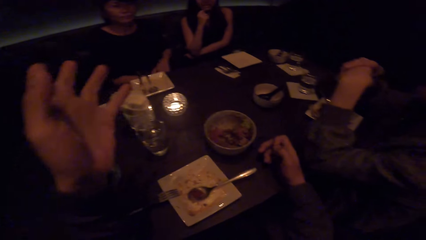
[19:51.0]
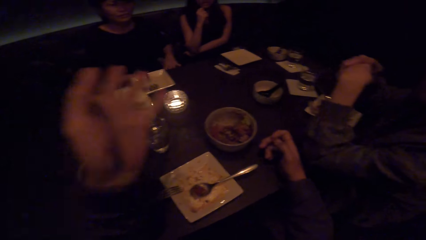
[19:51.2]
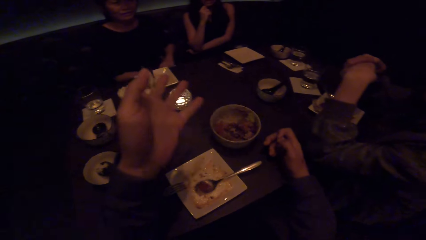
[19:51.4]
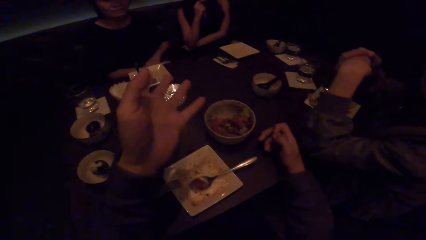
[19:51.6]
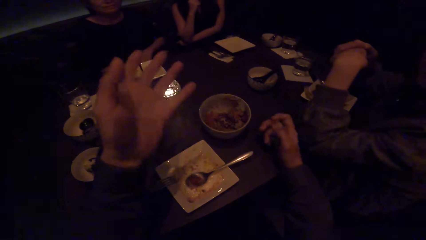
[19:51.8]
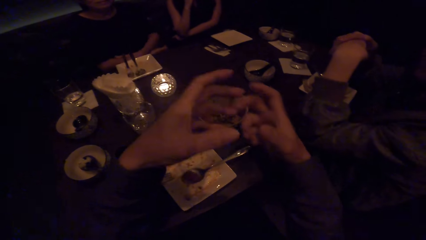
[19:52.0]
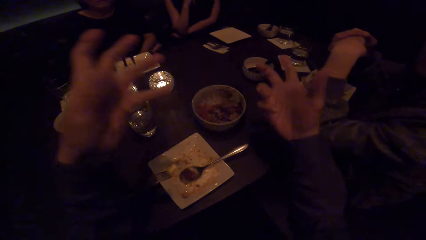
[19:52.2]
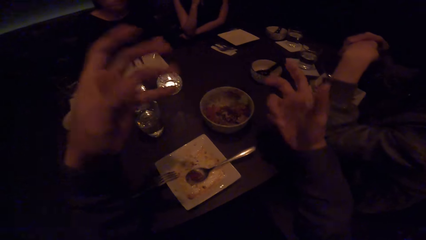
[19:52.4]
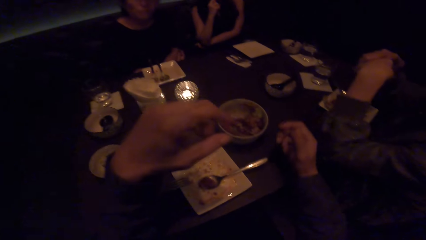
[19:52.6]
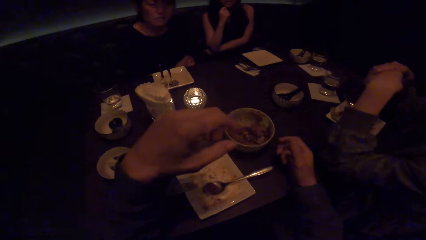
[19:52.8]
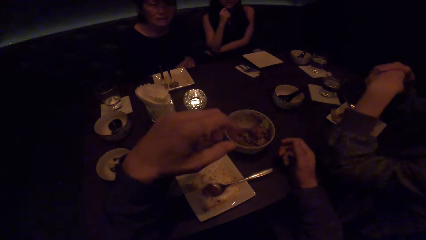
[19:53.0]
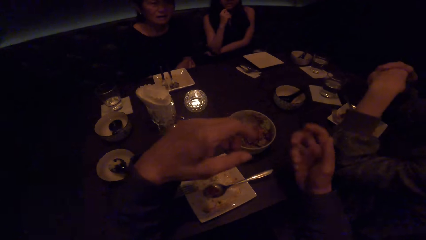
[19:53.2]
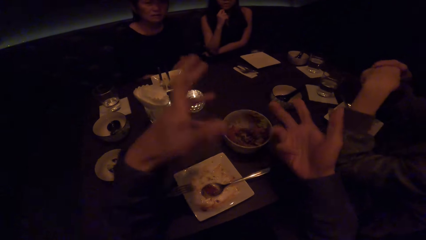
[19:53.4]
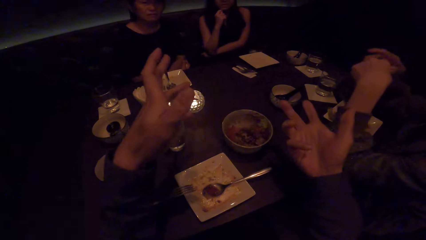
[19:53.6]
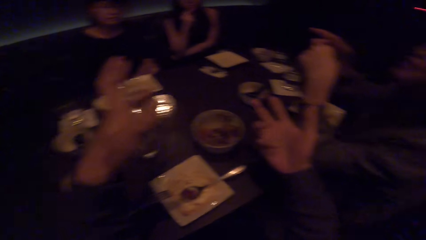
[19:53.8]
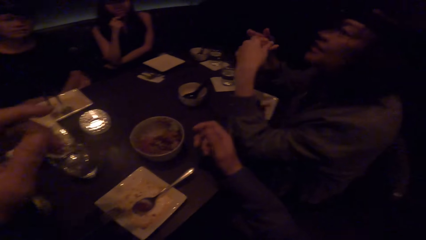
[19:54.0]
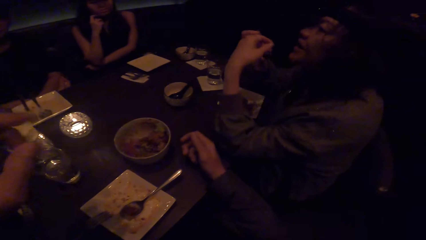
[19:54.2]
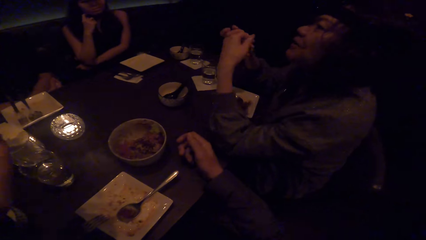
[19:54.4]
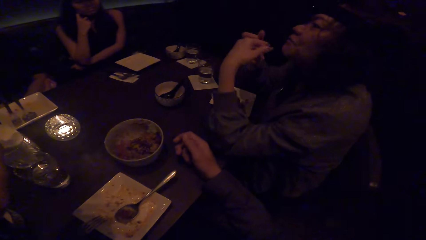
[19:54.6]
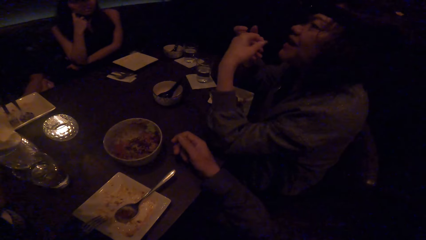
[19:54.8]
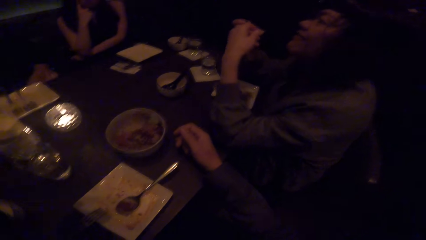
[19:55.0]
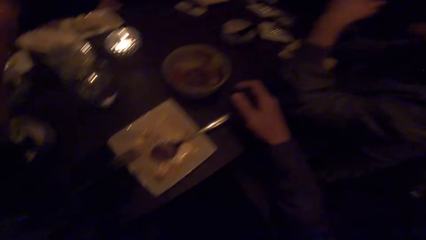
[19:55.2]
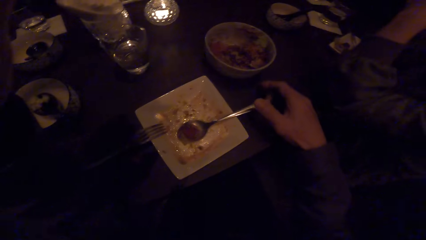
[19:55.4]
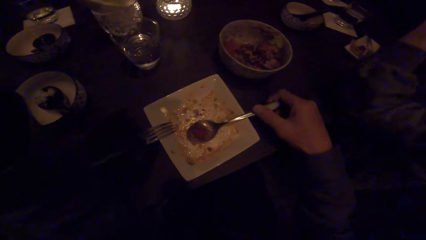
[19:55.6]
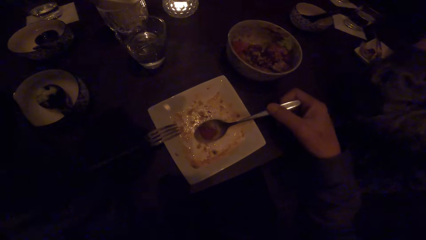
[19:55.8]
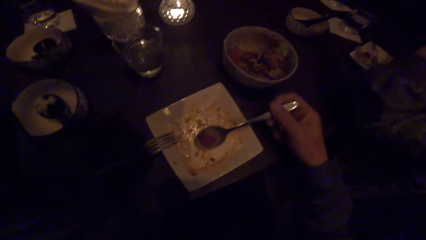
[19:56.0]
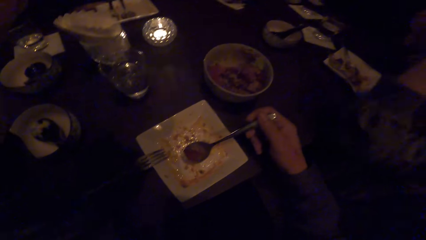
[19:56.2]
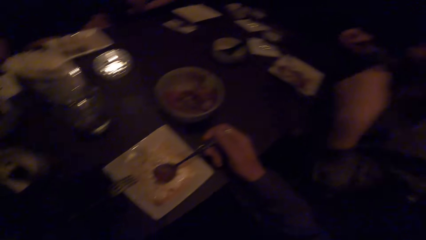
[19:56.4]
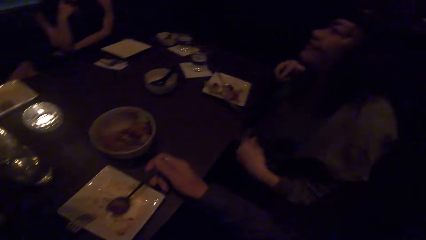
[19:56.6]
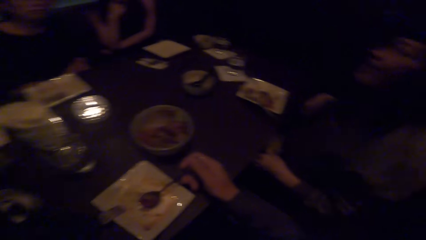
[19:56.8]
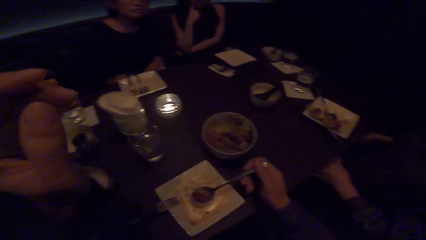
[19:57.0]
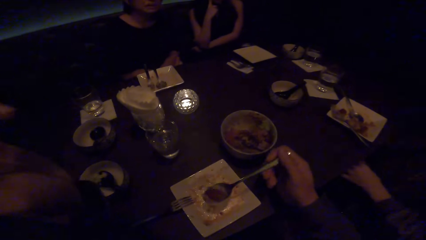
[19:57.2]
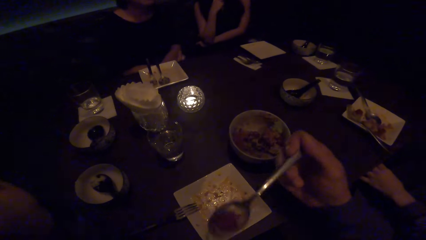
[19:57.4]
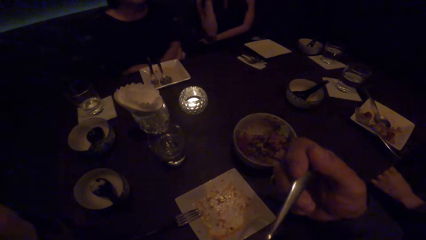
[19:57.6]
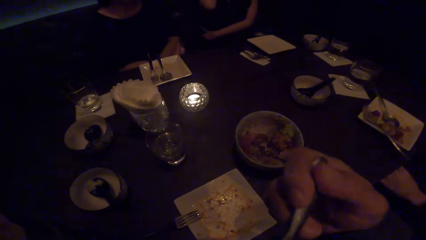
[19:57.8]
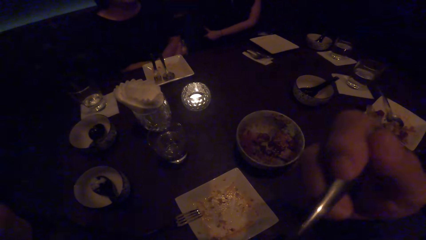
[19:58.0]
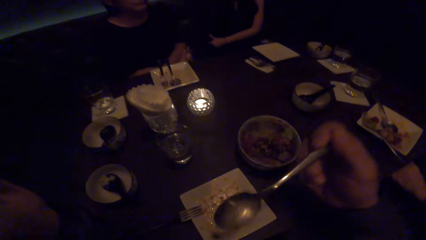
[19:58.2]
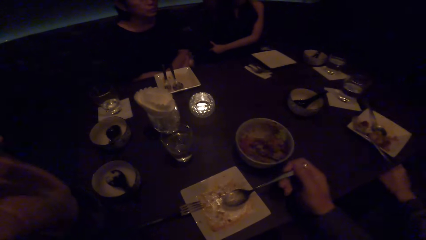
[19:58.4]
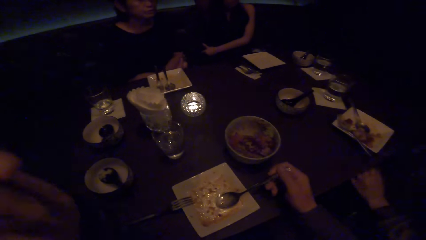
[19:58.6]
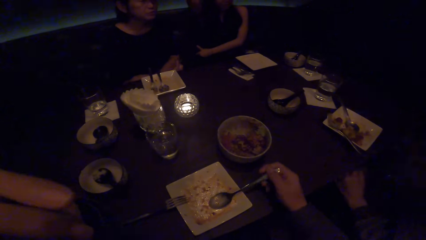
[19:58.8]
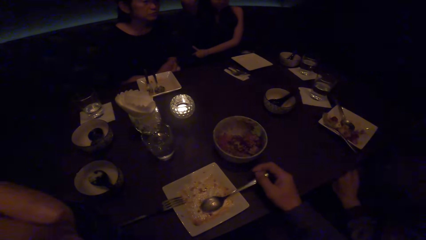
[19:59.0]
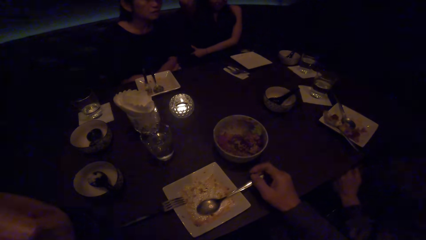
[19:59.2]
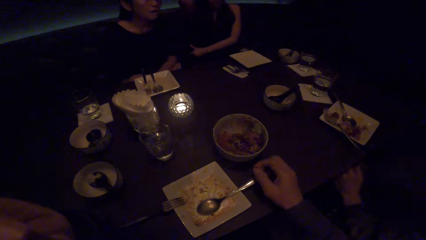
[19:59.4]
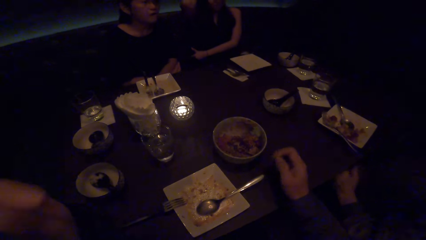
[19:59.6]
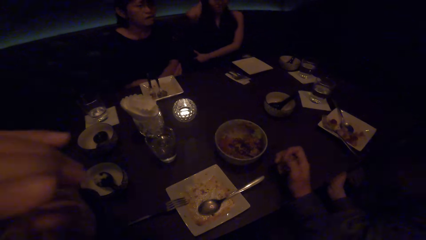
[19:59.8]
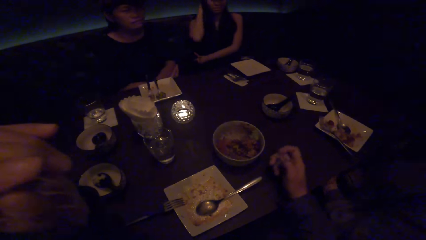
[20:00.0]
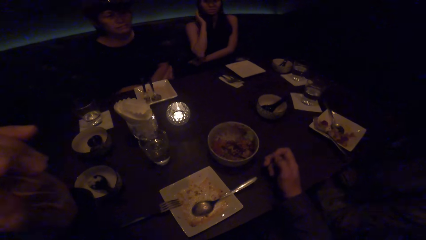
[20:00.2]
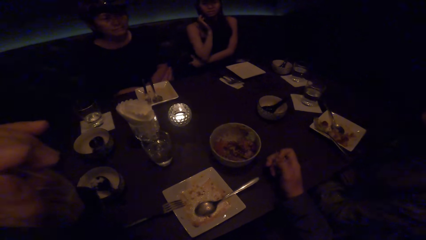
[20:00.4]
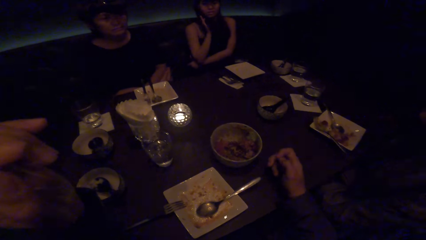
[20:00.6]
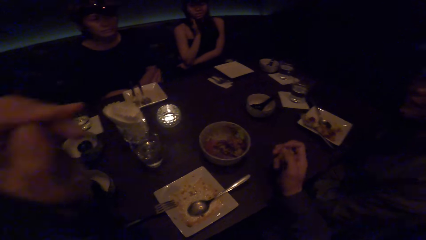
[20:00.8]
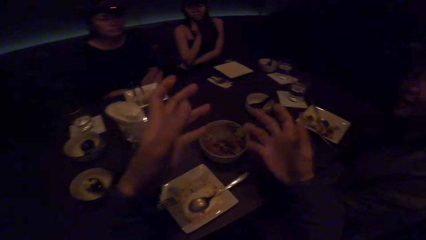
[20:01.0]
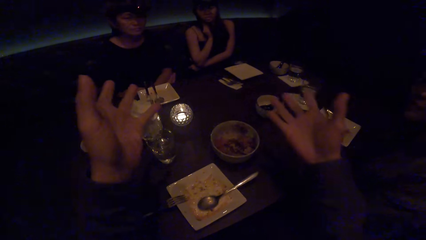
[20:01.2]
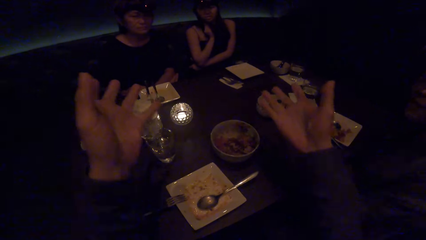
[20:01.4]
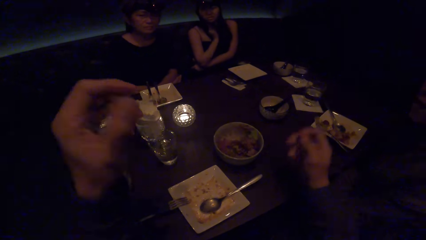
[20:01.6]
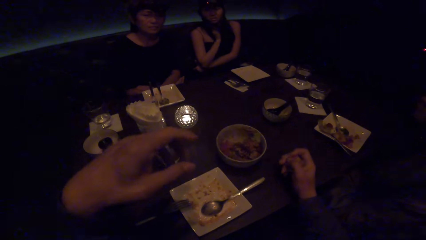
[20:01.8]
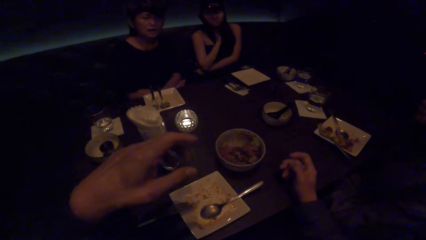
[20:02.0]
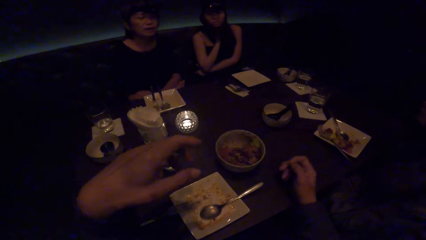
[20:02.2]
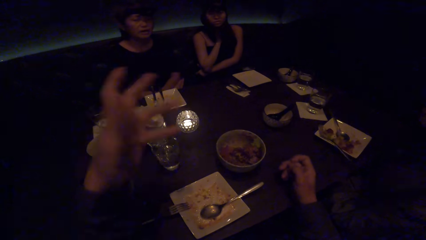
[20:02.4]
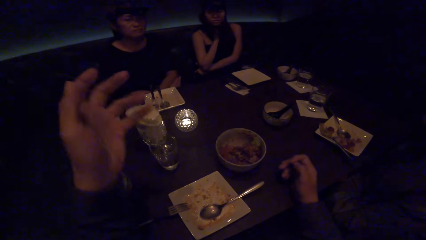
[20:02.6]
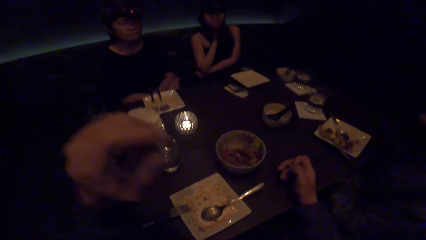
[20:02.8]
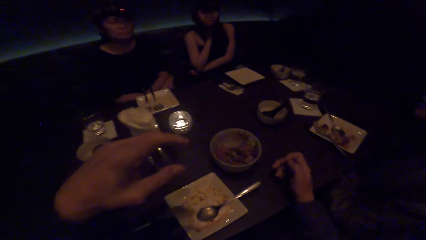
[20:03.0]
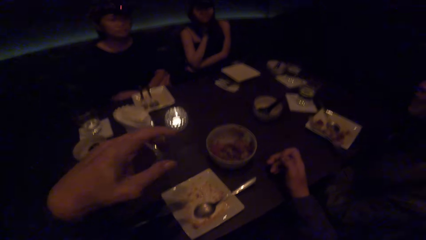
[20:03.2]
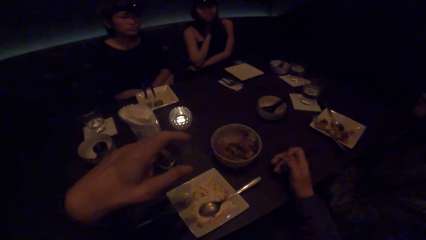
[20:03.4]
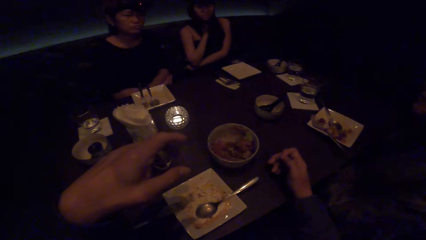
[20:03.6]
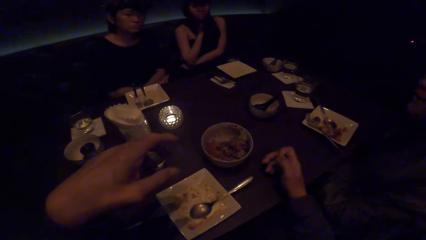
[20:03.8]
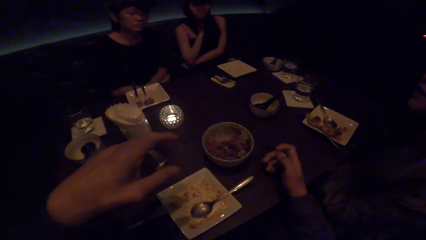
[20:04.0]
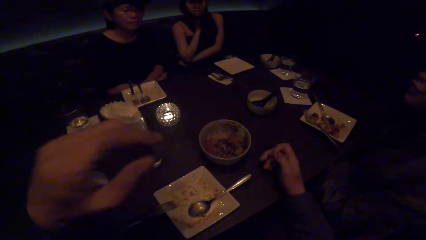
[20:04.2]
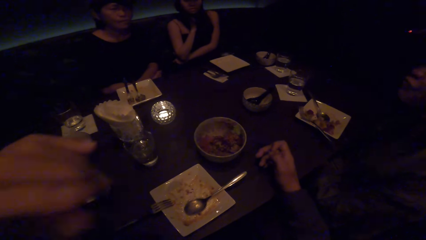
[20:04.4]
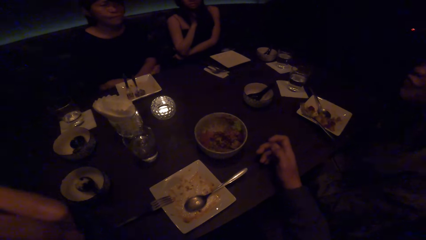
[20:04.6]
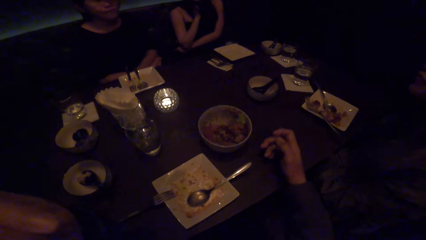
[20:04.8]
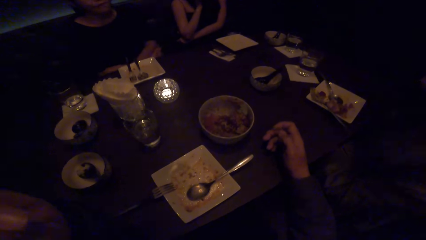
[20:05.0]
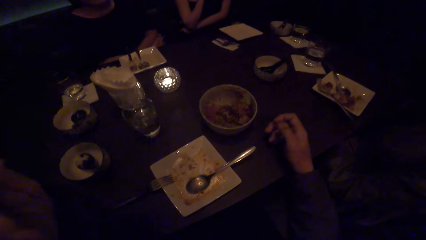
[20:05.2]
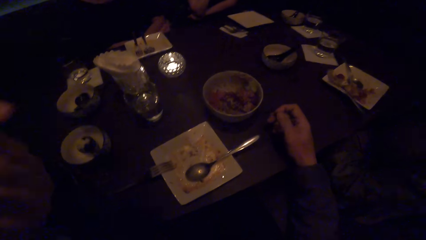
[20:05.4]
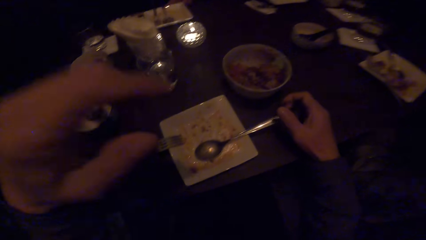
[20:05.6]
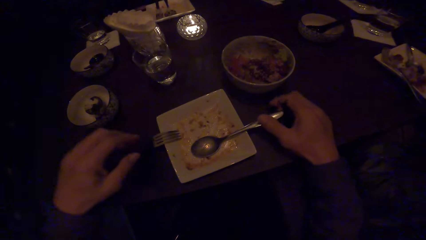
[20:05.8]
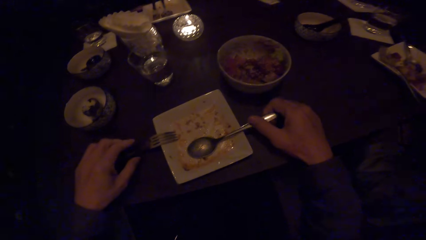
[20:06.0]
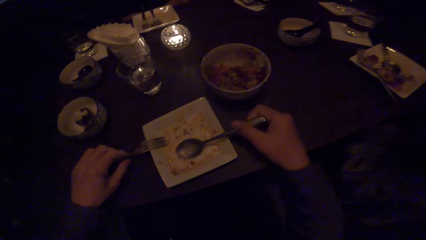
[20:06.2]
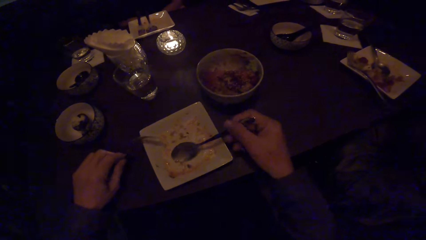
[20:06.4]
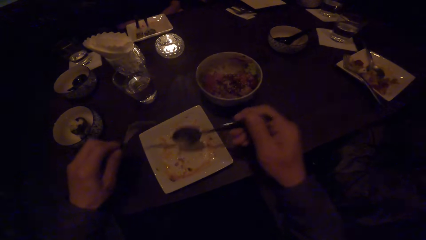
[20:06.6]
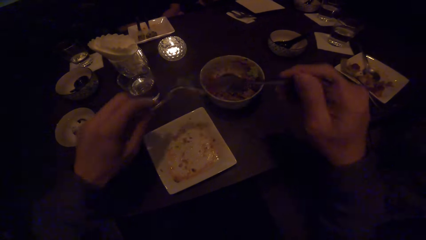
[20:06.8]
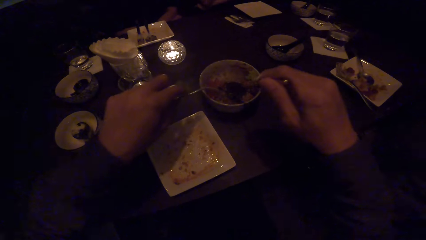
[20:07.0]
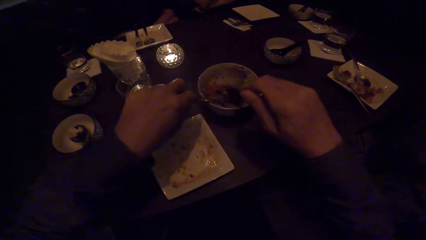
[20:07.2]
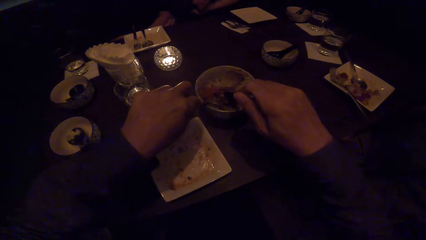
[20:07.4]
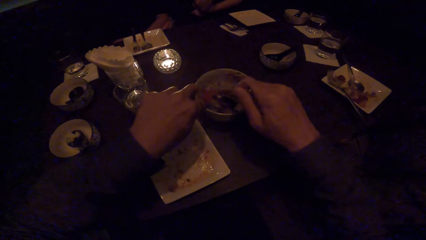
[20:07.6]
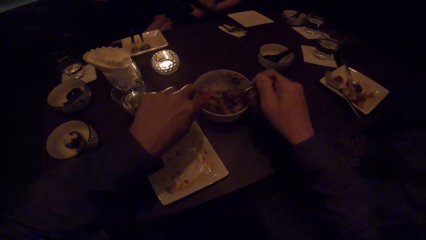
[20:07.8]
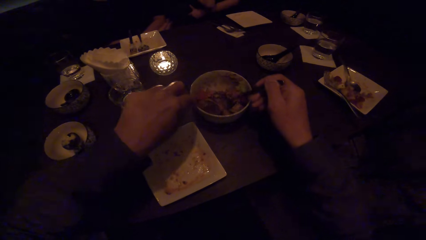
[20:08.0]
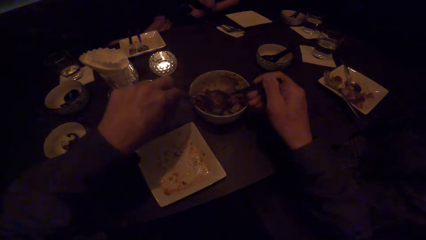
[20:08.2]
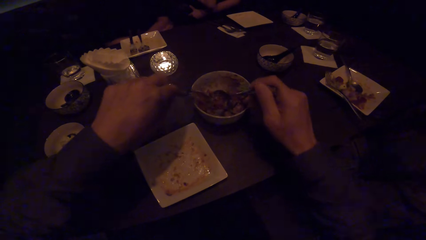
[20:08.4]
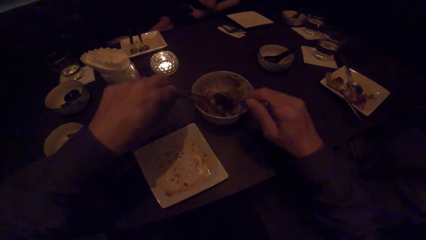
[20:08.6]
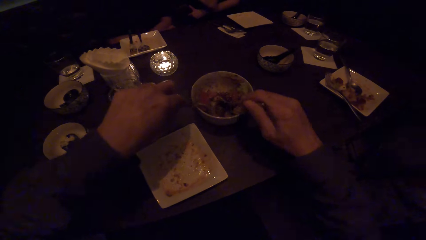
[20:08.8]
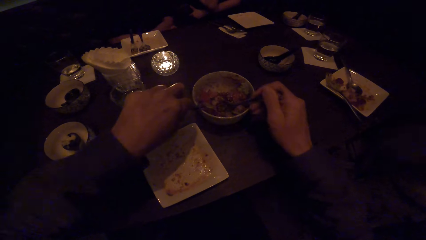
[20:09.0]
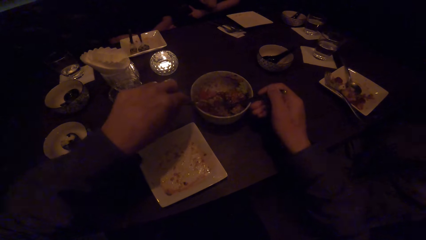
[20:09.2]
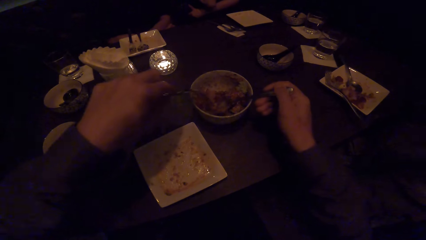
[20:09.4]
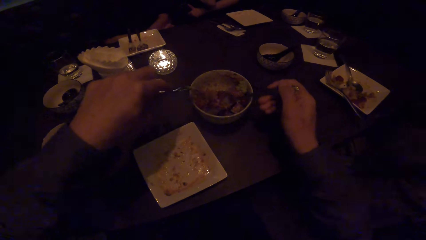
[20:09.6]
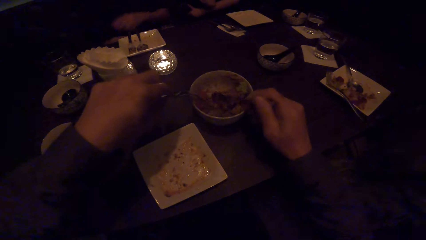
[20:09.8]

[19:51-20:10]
The camera wearer looks at a woman. He picks up the spoon. He puts the food in the mouth. A woman drops the spoon in the plate. The camera wearer puts the spoon down. He talks to the first woman and two other women. He picks up the spoon with his right hand. He picks up the fork with his left hand. He scoops the food with the spoon and fork.
